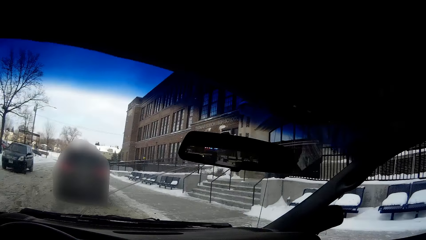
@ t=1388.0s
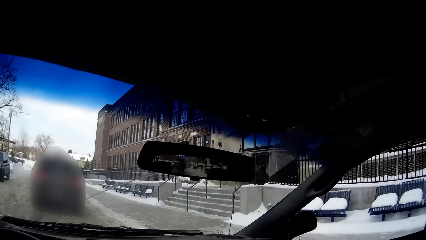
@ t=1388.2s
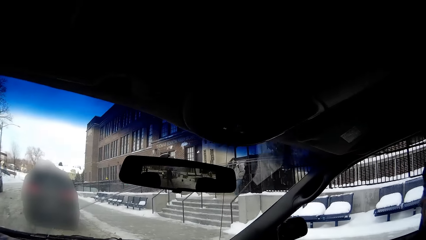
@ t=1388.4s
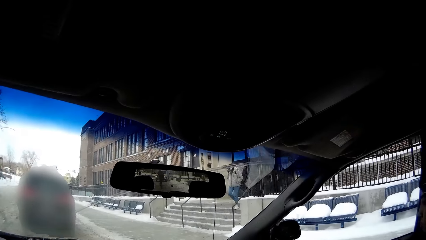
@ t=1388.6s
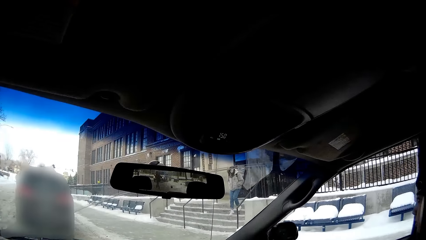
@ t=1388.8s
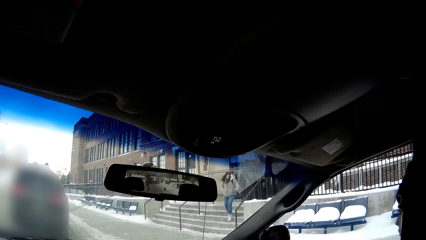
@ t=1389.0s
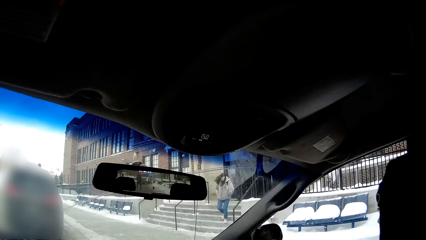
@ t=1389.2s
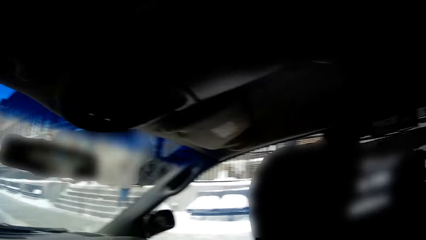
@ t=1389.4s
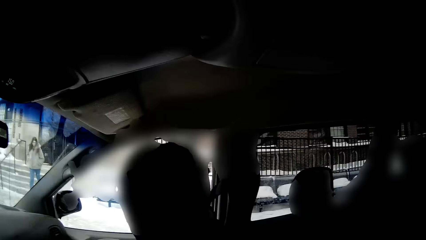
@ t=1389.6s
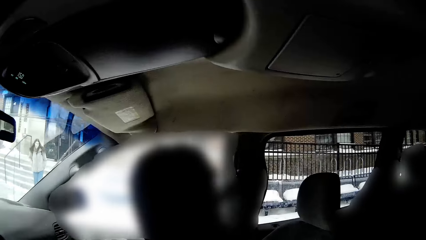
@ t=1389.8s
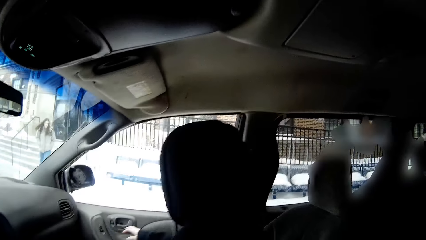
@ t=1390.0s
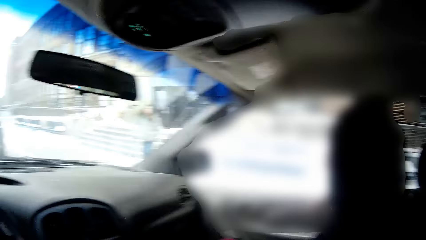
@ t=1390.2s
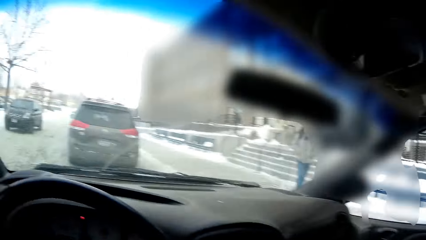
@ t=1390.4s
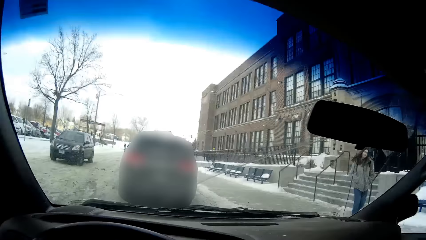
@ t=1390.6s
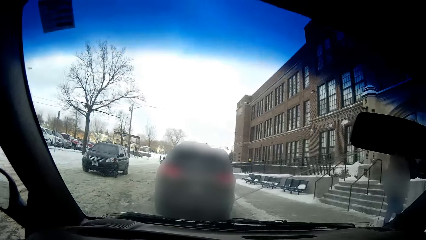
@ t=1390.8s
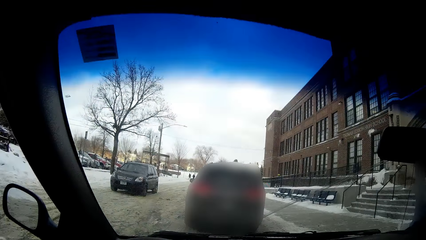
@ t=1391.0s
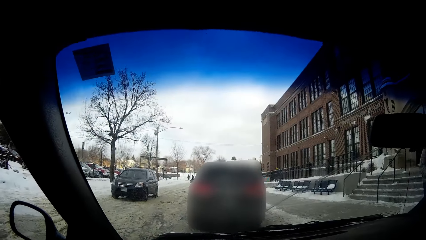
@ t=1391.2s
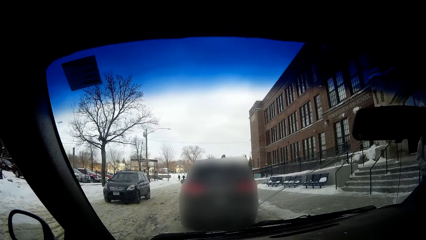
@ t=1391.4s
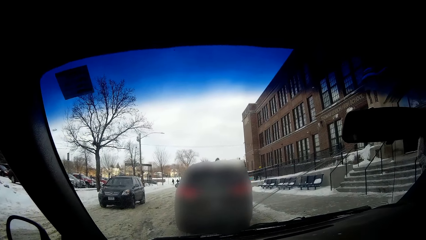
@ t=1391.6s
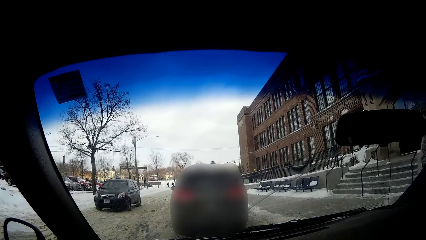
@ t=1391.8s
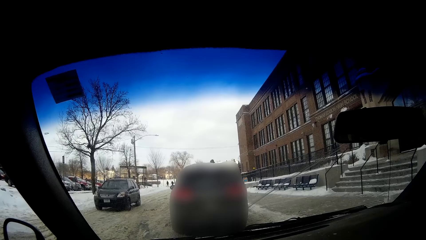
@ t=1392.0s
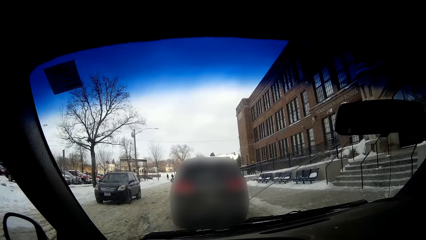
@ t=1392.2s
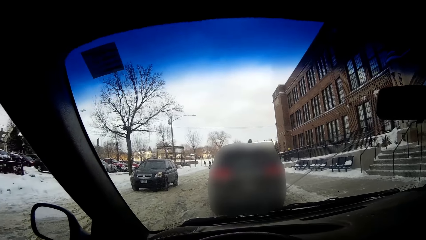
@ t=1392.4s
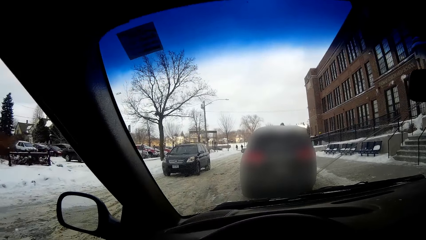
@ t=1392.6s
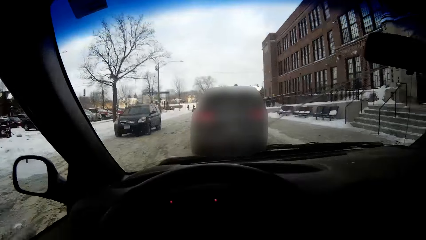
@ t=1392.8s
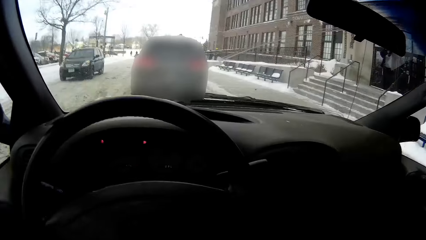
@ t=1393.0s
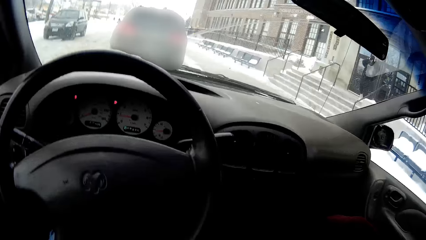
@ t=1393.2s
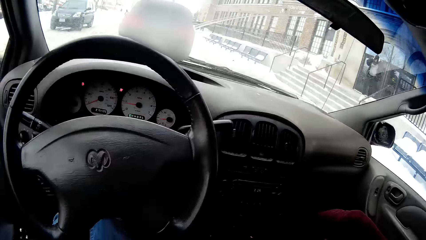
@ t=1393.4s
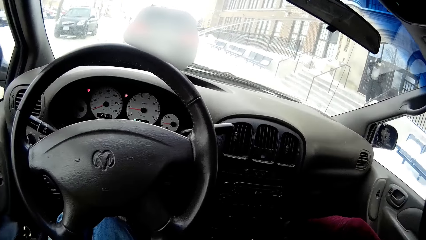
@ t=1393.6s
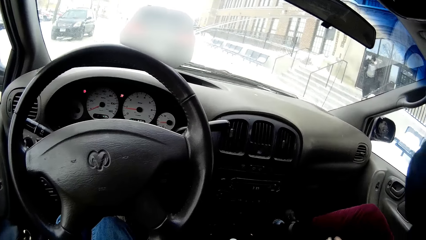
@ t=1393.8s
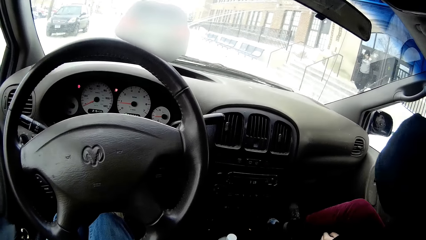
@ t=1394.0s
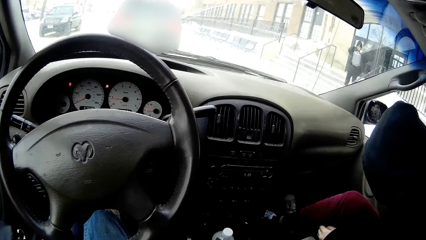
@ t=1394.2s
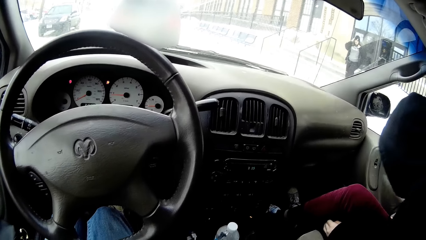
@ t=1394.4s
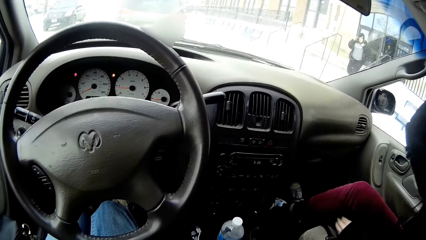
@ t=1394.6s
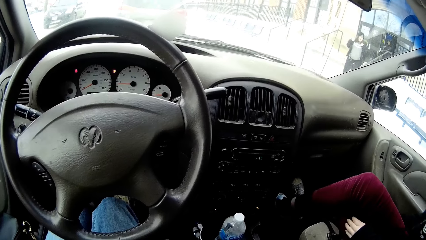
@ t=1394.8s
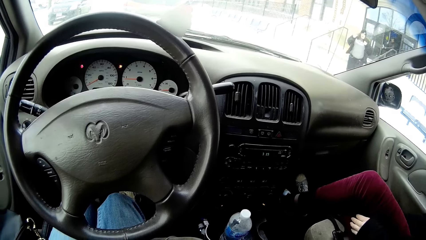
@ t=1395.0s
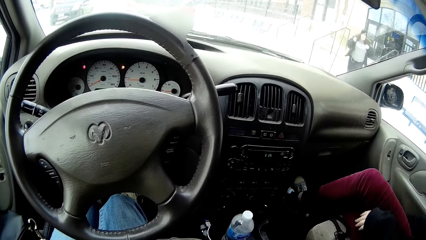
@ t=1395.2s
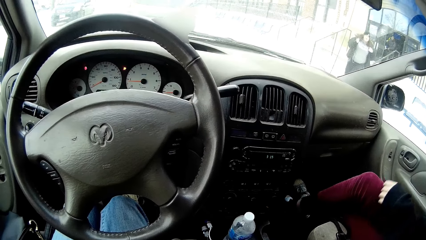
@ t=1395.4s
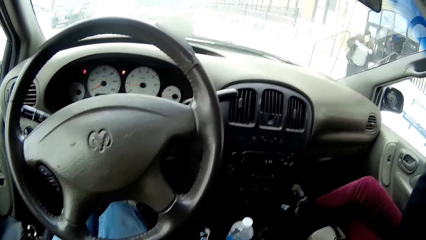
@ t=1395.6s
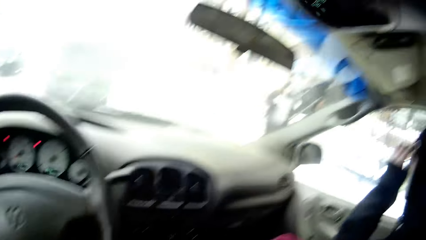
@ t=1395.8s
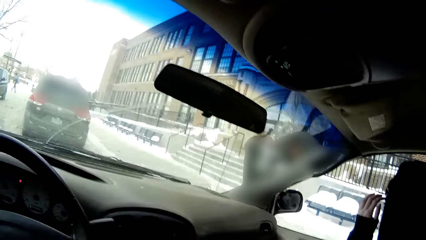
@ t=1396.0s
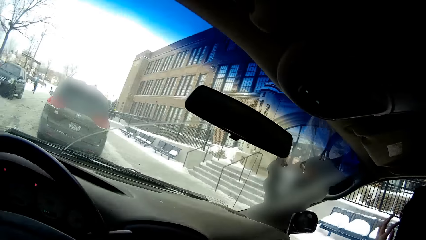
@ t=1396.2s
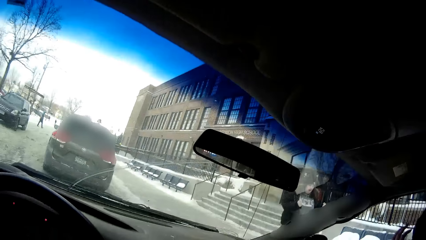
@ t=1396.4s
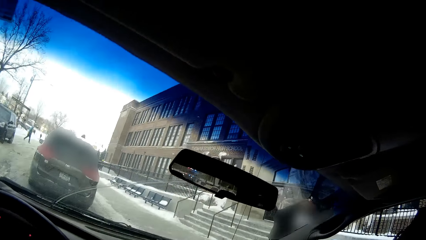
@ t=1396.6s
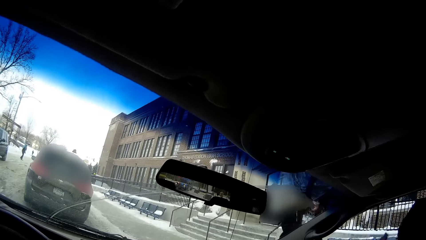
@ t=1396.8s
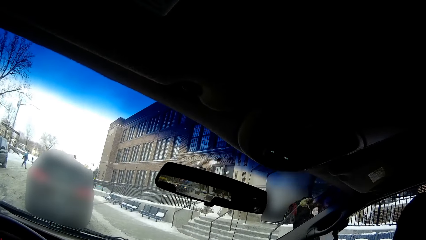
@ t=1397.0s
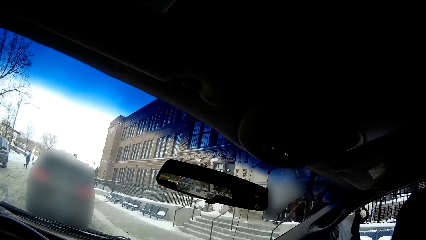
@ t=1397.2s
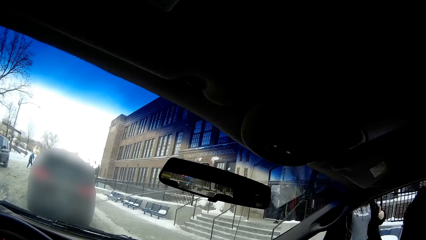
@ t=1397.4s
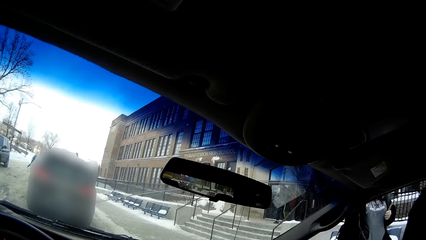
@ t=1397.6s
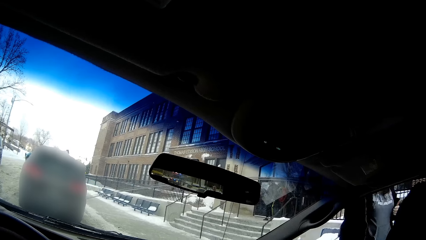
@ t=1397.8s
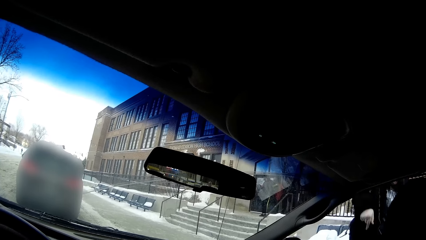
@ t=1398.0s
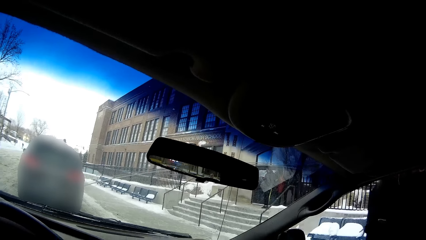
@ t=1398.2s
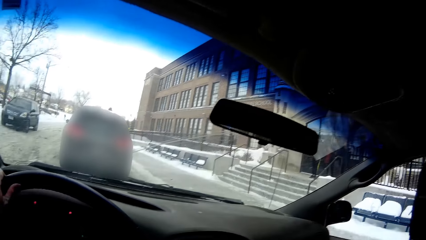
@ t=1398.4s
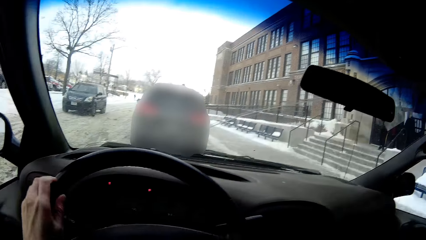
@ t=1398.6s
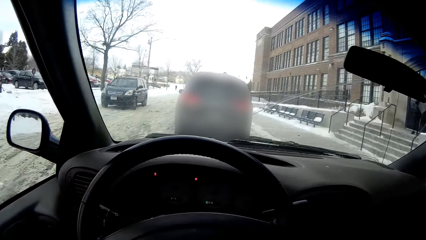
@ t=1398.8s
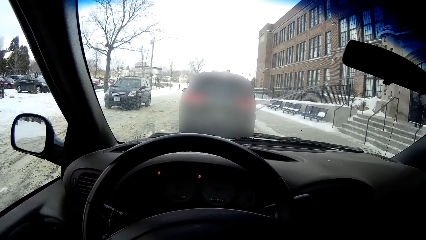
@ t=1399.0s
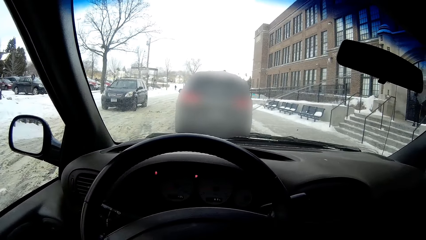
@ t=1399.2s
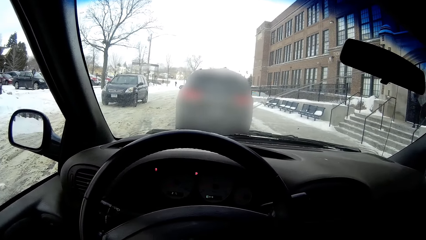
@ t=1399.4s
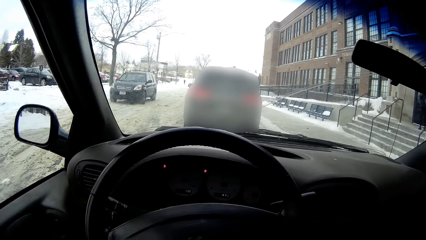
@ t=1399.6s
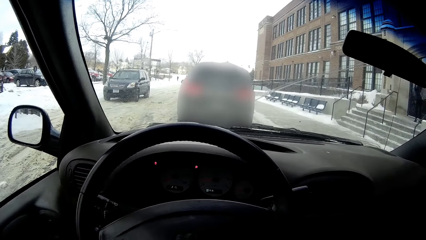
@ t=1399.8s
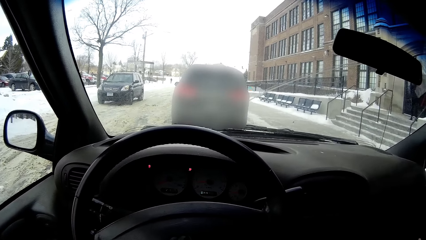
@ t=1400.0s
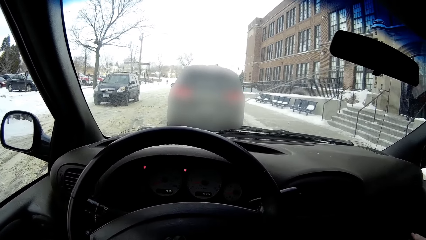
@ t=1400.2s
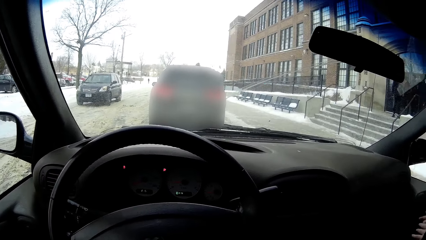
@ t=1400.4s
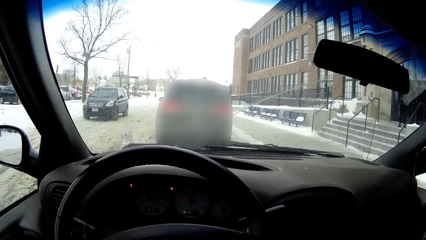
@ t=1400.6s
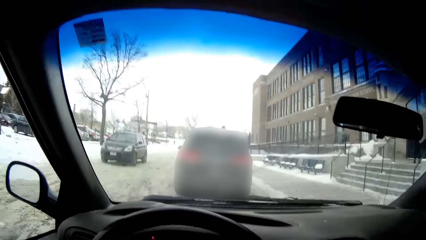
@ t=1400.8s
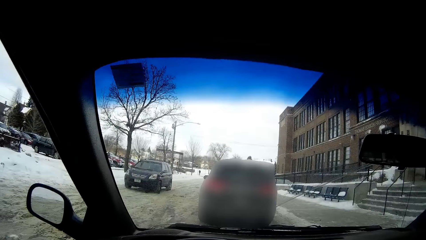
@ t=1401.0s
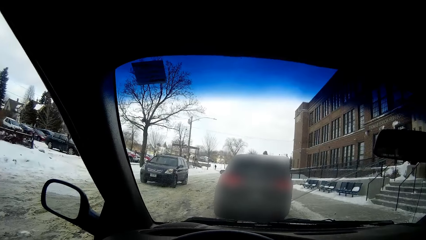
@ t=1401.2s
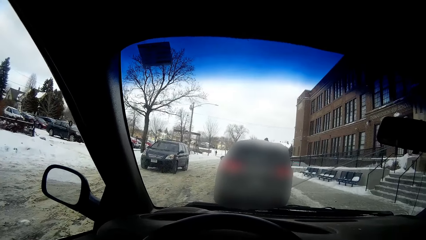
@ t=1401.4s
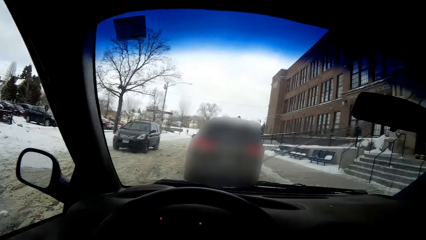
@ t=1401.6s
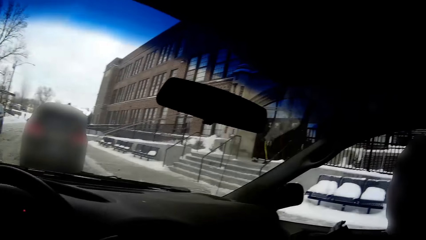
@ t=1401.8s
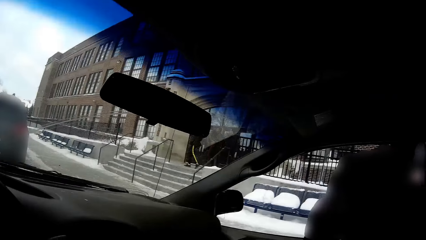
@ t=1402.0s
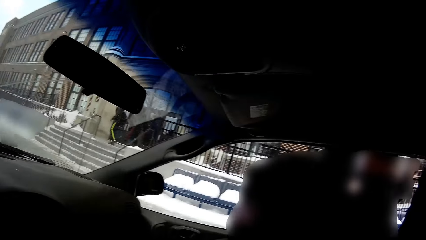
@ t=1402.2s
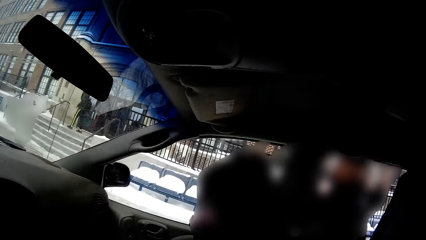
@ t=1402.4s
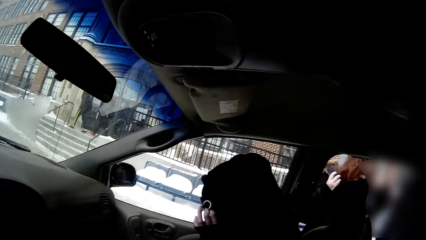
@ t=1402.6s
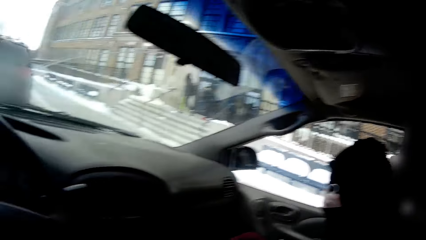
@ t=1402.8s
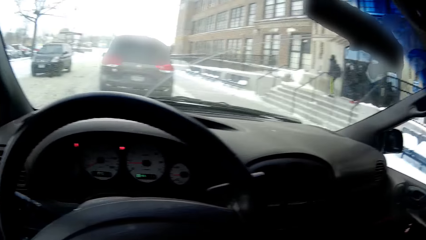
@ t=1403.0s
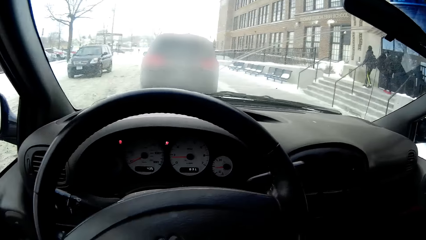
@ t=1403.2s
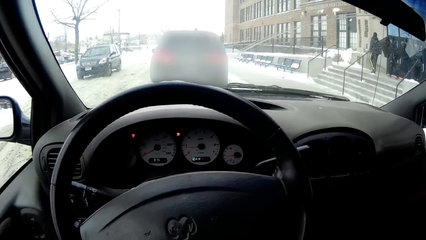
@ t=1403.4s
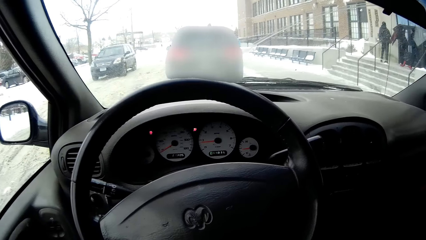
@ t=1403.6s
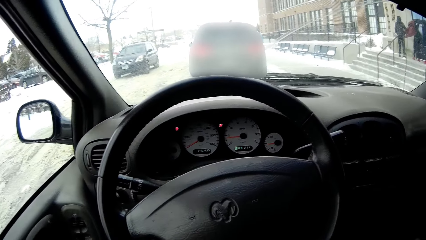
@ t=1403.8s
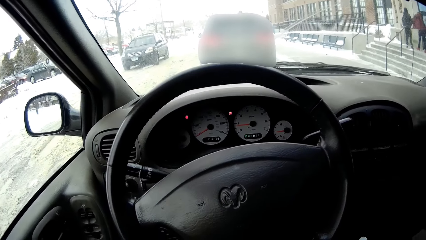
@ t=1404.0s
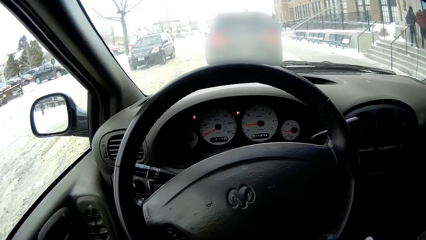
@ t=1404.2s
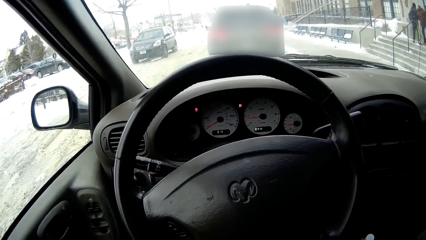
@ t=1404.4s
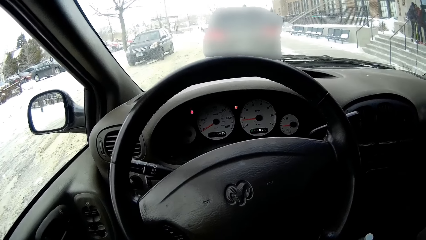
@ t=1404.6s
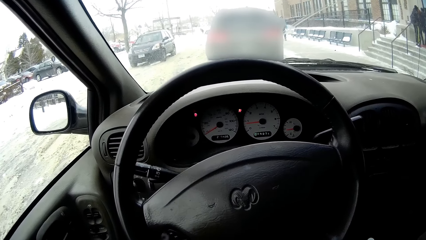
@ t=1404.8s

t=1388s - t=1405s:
The camera wearer stops the car. A woman adjusts her leg in the car. The camera wearer looks around.
